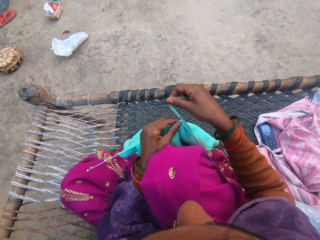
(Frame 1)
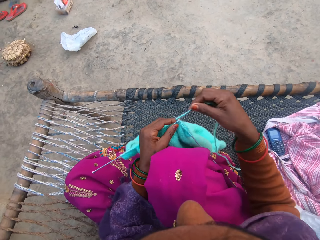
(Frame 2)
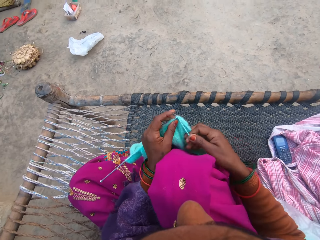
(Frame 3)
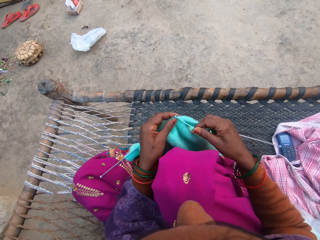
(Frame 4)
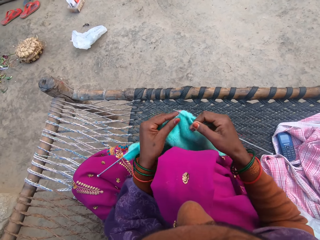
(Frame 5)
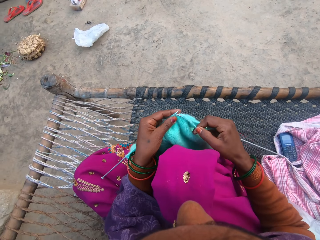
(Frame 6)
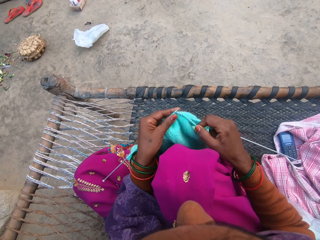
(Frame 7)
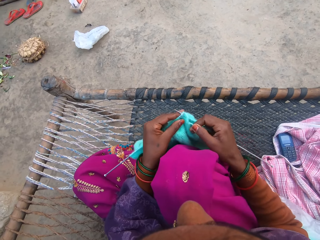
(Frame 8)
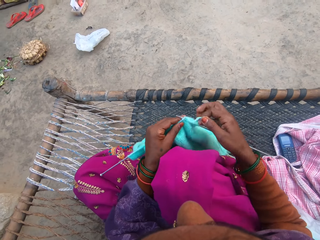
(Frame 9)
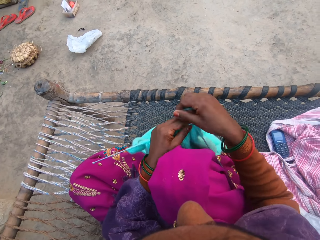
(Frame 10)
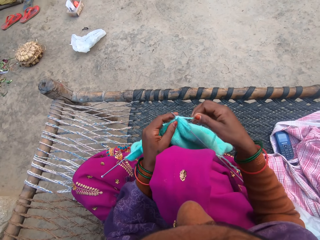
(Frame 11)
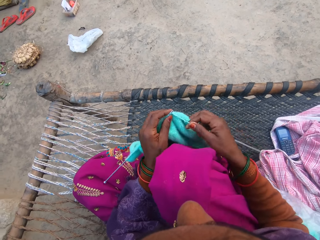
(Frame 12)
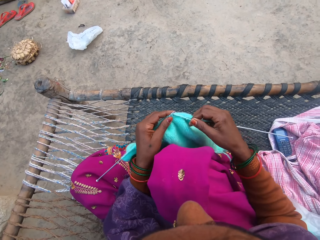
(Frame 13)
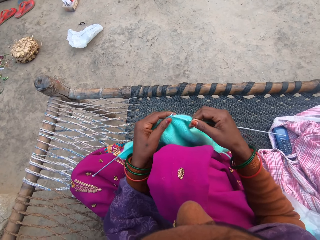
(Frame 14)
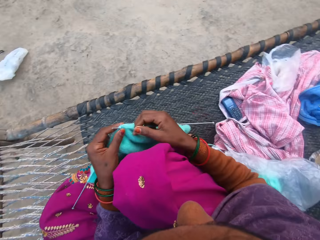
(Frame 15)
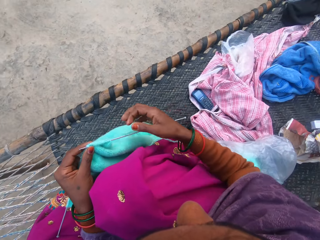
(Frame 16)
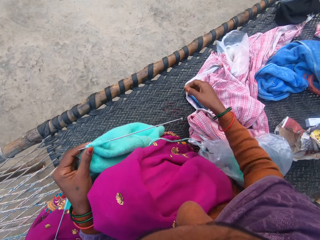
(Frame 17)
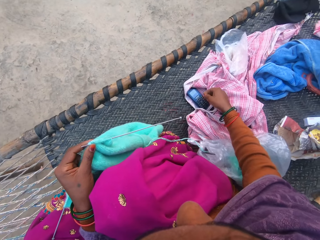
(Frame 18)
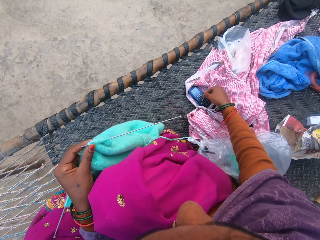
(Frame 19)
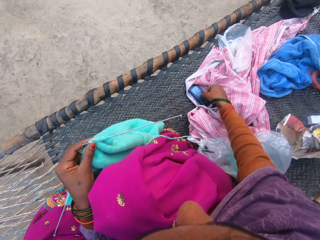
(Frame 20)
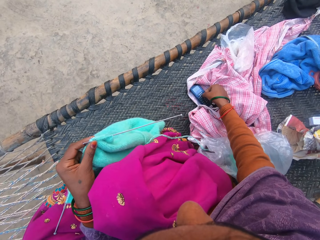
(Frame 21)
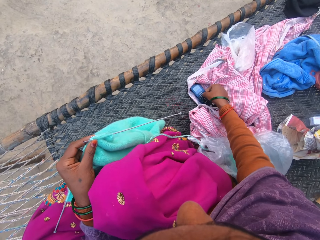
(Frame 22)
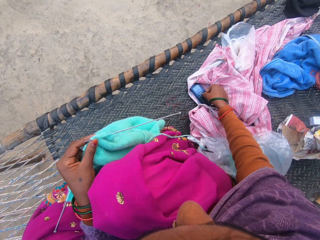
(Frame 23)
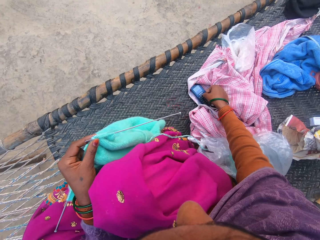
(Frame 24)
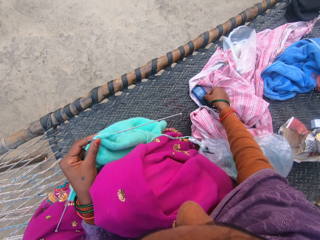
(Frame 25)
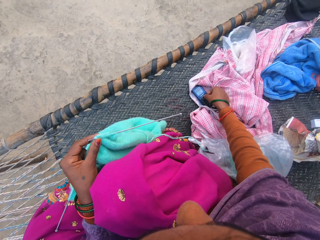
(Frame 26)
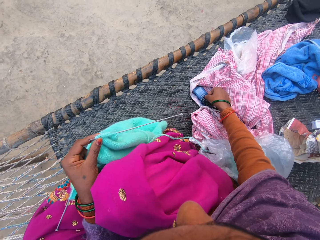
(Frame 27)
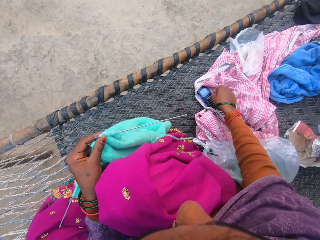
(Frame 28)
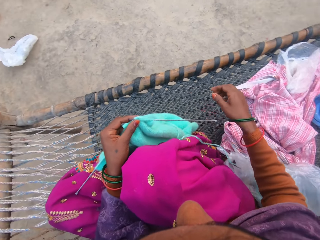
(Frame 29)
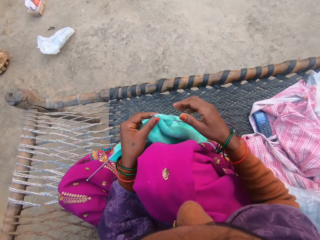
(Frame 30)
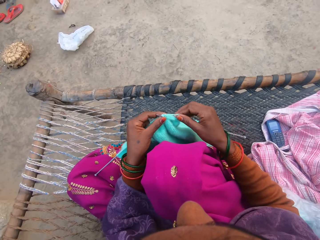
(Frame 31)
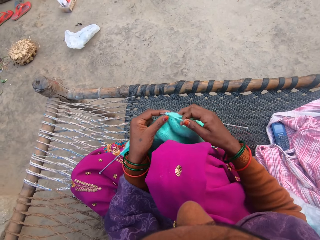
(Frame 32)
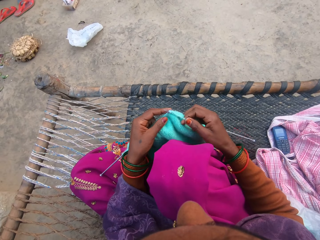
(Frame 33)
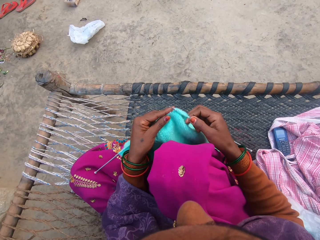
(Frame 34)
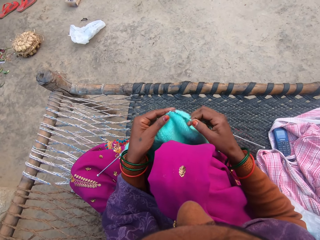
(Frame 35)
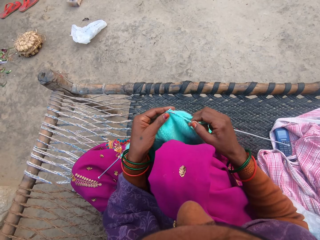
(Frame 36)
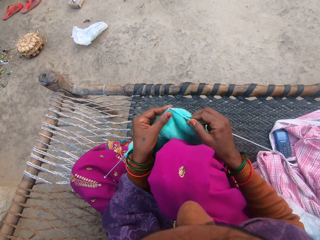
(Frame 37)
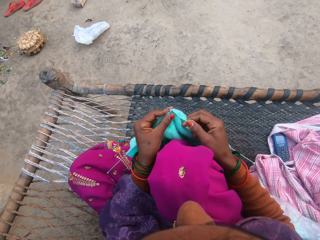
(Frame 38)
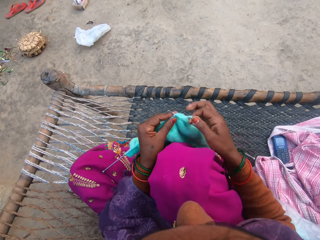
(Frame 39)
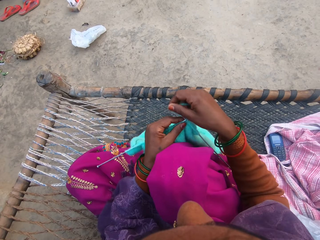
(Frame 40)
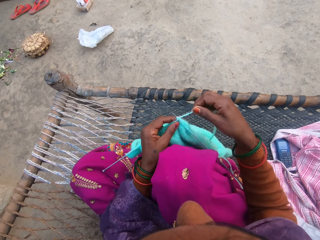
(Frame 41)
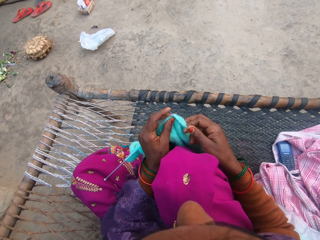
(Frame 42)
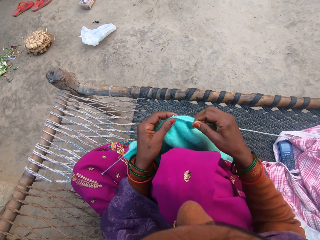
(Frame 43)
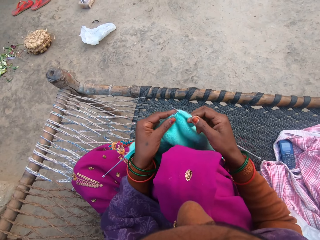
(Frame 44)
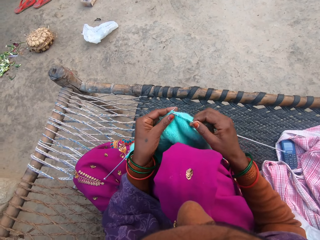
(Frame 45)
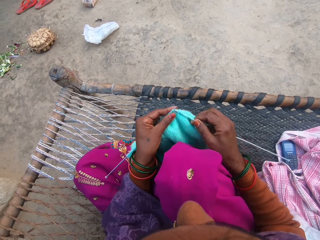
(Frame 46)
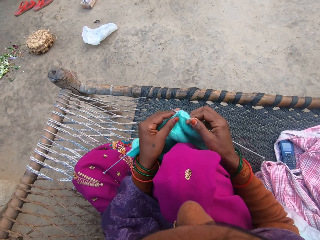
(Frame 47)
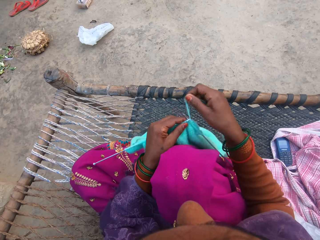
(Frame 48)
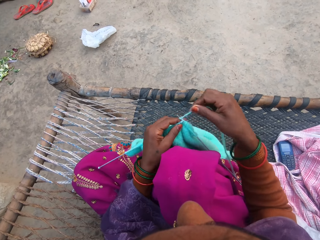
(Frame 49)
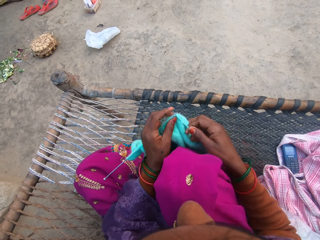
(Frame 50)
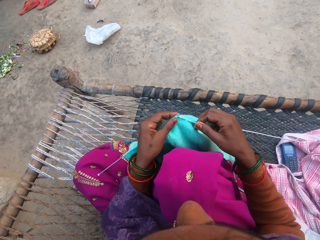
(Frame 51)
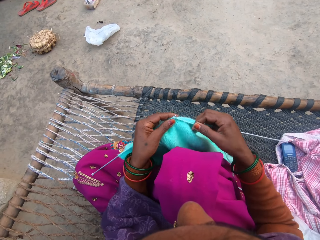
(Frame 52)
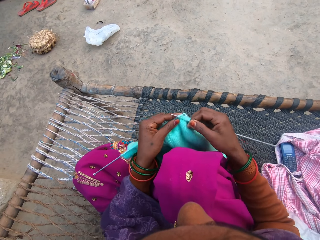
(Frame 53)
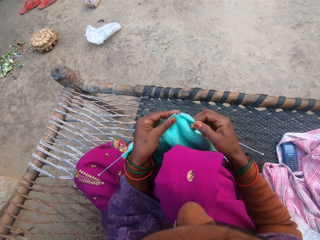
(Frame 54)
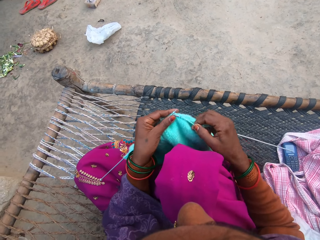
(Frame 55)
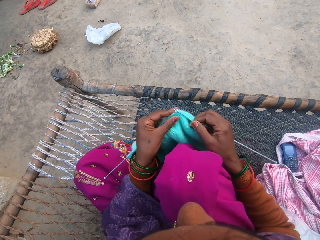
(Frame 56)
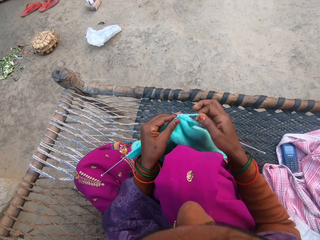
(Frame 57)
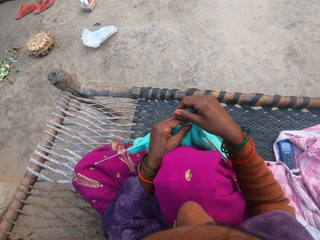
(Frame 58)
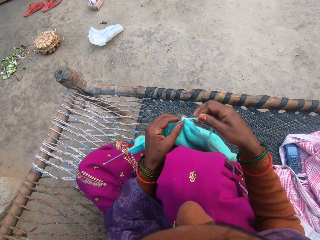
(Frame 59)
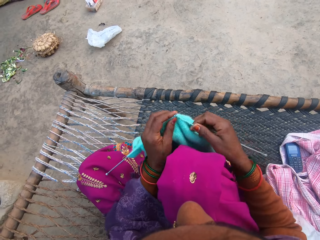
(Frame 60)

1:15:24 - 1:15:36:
The camera wearer rolls the thread around the crochet and sews the sweater. She rolls the thread around the crochet and sews the sweater. She operates the phone with her hand on the woven charpoy bench. She knits the wool with the knitting pins with her hands. She rolls the thread around the crochet and sews the sweater. She rolls the thread around the crochet and sews the sweater.

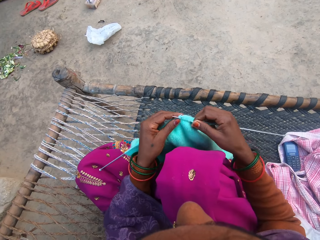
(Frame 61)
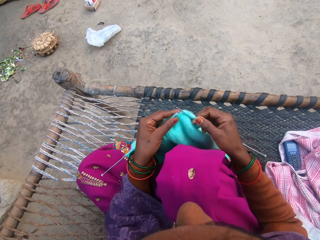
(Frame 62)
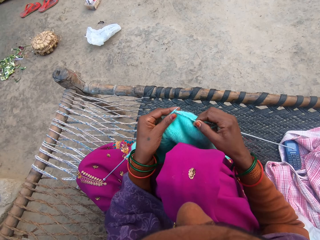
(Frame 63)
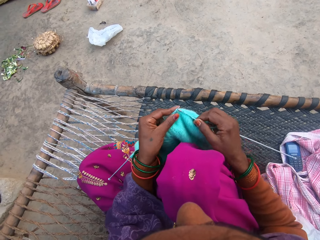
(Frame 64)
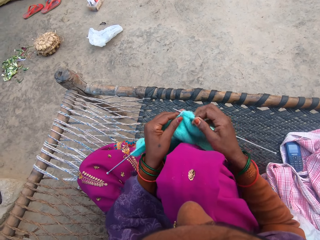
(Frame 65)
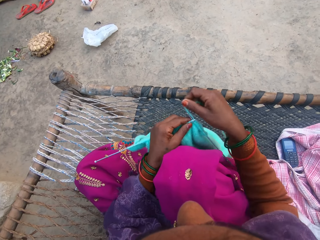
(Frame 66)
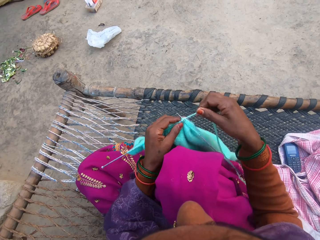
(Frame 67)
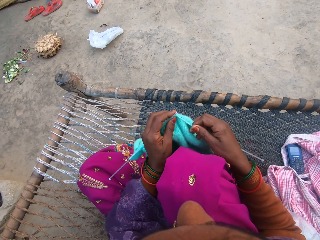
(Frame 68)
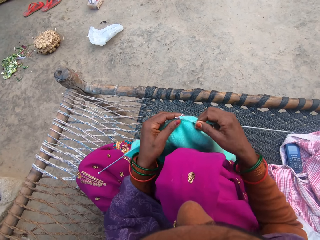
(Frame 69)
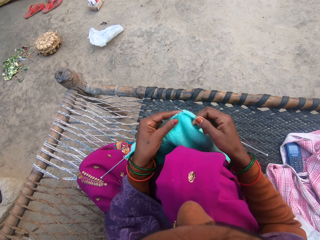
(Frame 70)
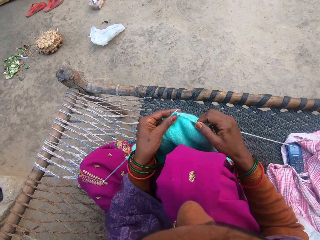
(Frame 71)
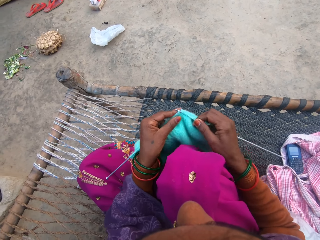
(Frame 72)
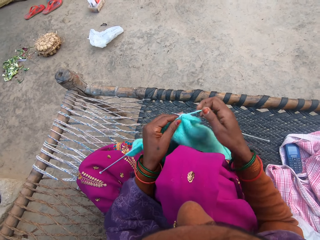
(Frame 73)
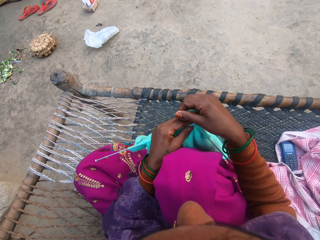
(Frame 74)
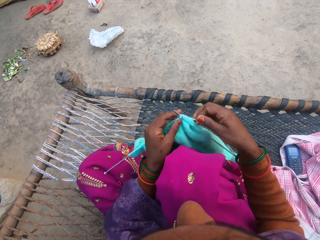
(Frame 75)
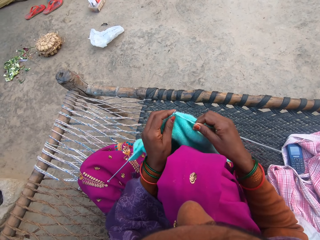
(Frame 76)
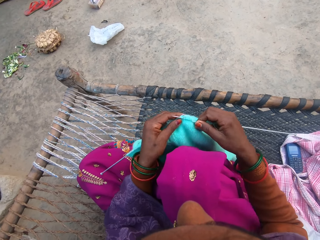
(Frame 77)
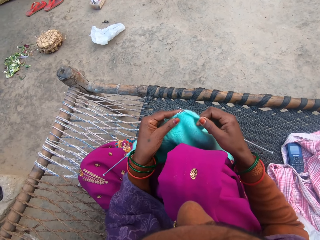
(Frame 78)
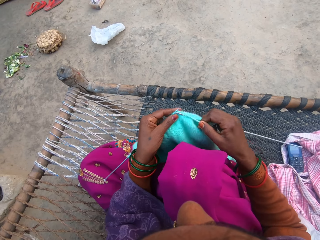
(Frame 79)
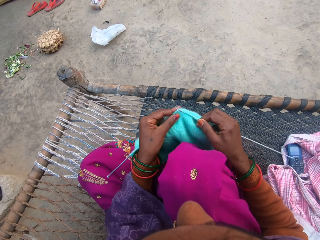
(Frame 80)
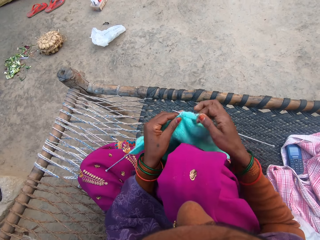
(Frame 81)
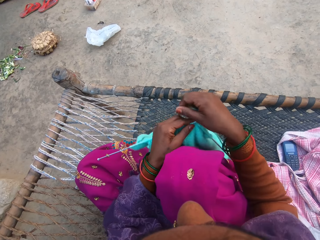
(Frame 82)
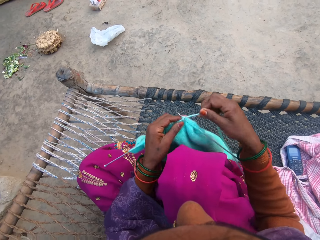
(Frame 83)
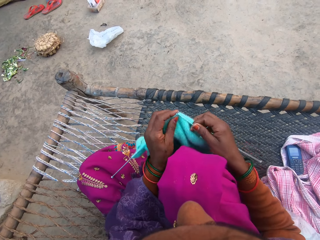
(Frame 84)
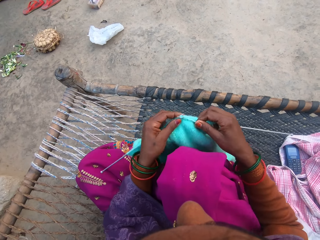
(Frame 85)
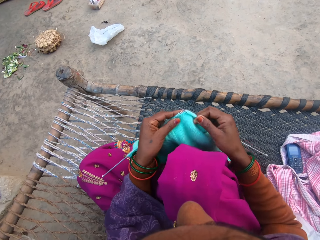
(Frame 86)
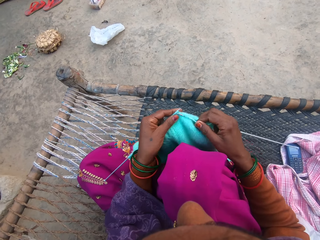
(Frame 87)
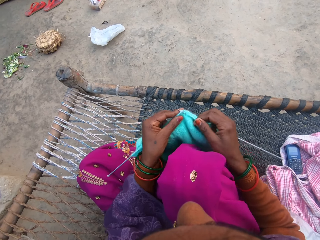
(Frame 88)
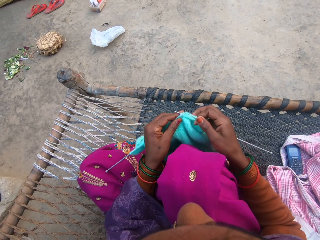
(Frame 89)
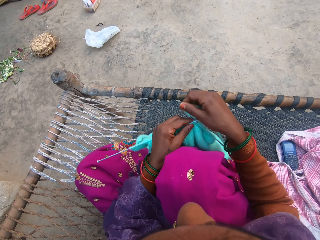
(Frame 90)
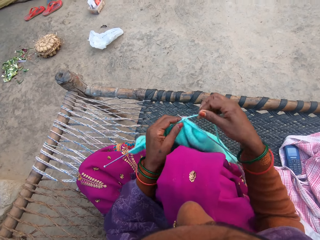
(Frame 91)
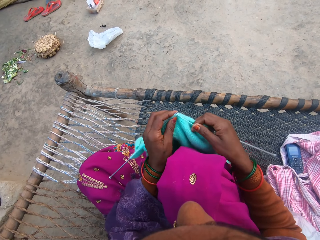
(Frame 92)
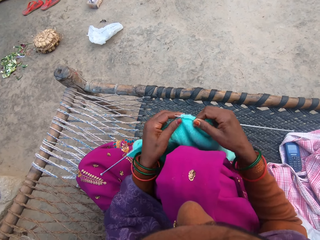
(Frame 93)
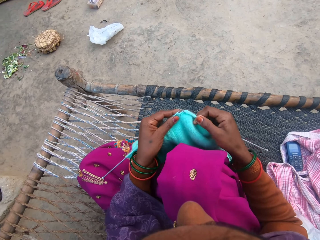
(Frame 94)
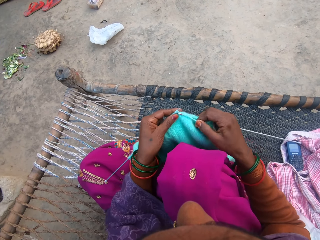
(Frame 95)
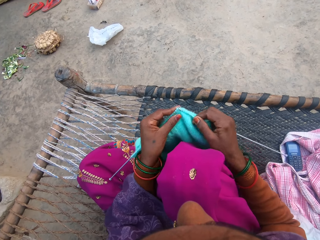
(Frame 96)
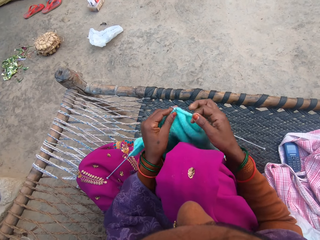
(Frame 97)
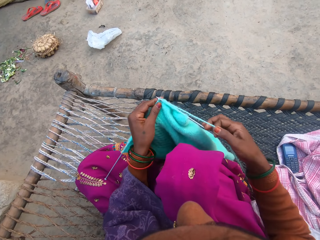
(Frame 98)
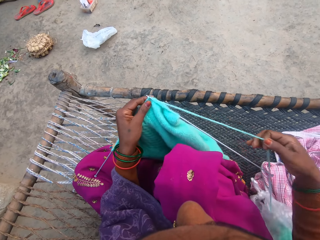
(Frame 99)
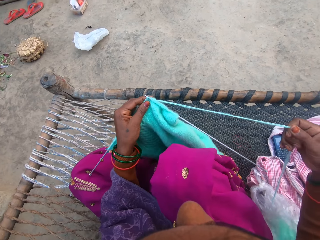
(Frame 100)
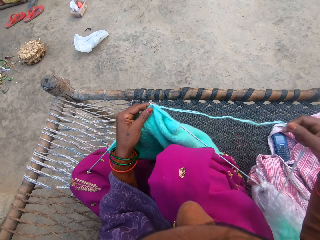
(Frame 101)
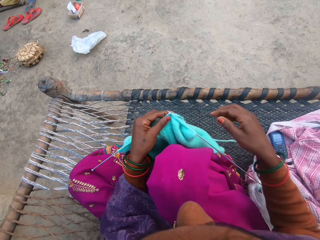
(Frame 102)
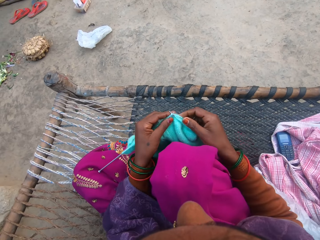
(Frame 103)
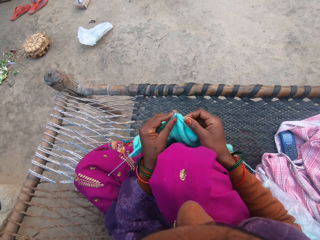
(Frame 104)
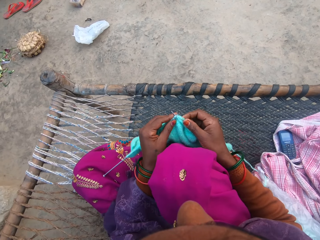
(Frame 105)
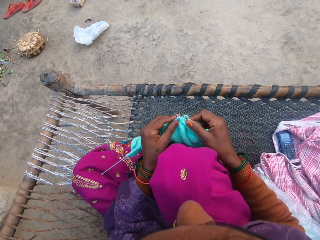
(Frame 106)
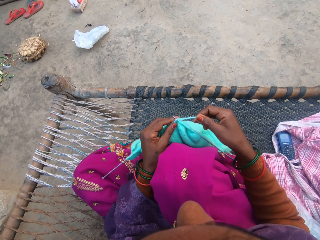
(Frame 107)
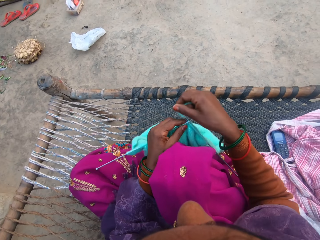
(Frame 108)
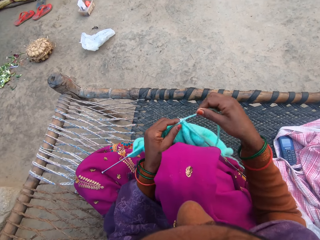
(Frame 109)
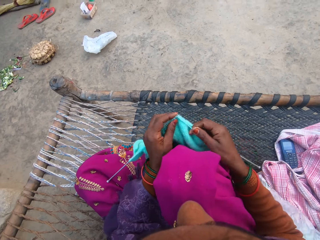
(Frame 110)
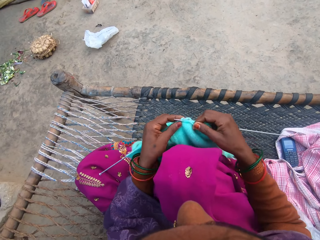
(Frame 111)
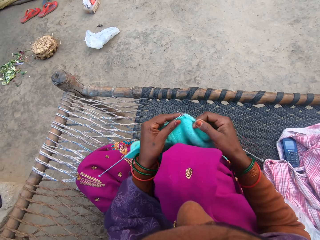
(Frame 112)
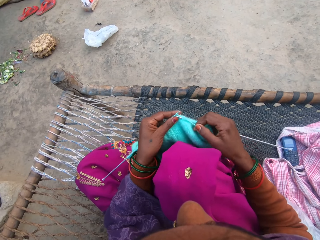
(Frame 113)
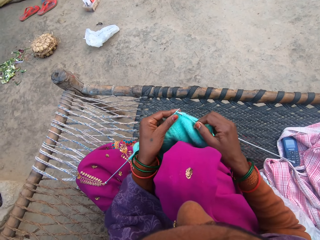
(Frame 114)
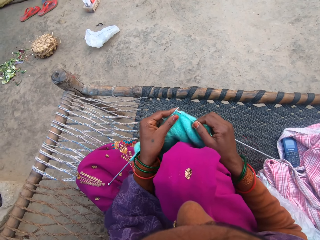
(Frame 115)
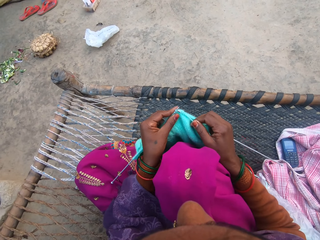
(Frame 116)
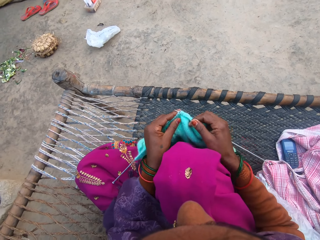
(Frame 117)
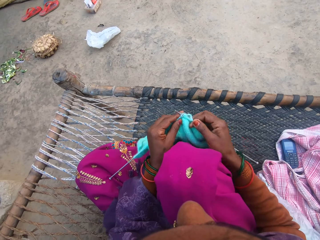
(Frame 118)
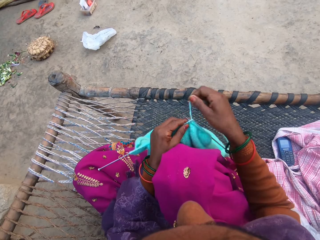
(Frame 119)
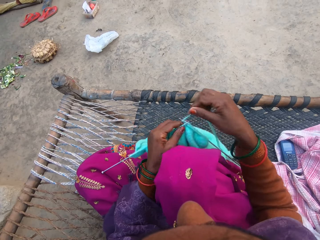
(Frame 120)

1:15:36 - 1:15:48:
The camera wearer rolls the thread around the crochet and sews the sweater. They roll the thread around the crochet and sew the sweater. They roll the thread around the crochet and sew the sweater. They roll the thread around the crochet and sew the sweater. They roll the thread around the crochet and sew the sweater. They roll the thread around the crochet and straighten the thread. They roll the thread around the crochet and sew the sweater.
